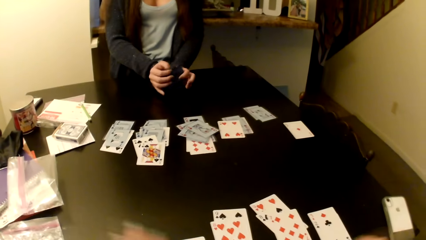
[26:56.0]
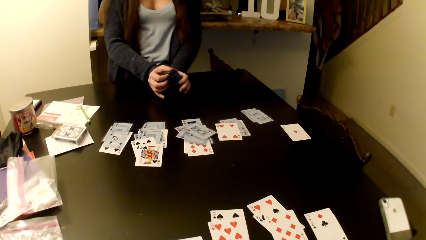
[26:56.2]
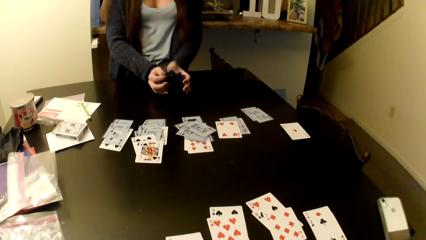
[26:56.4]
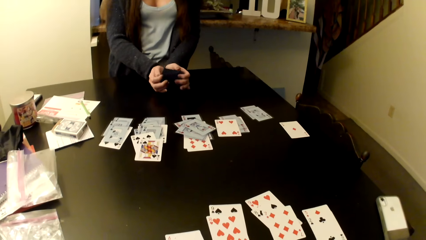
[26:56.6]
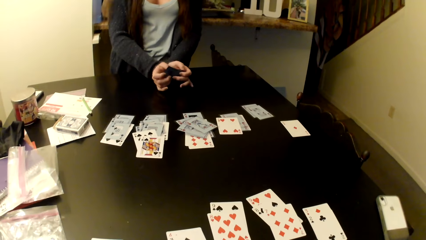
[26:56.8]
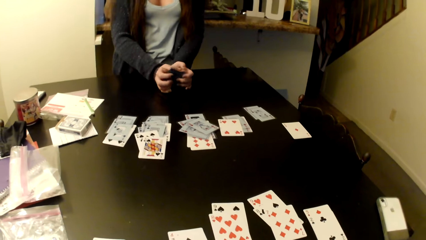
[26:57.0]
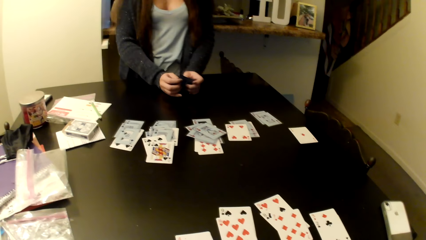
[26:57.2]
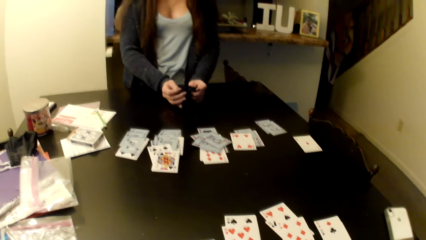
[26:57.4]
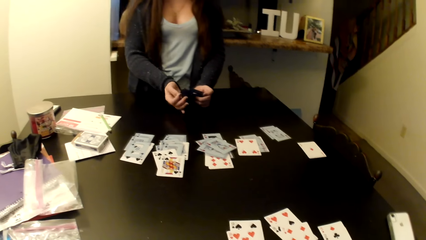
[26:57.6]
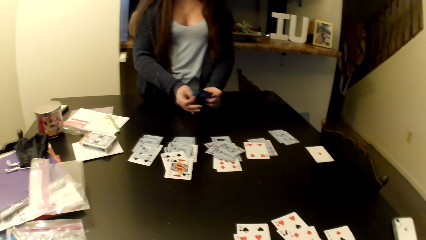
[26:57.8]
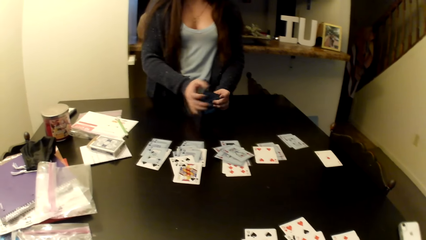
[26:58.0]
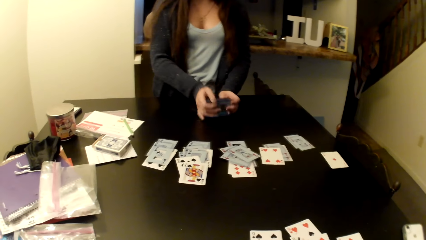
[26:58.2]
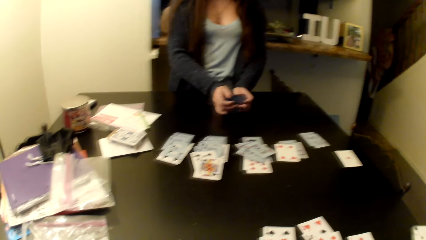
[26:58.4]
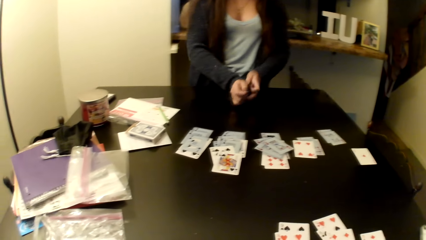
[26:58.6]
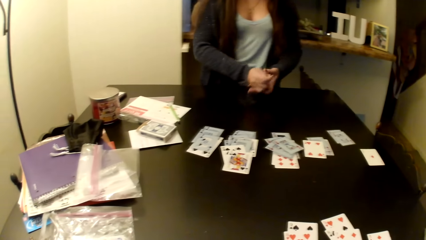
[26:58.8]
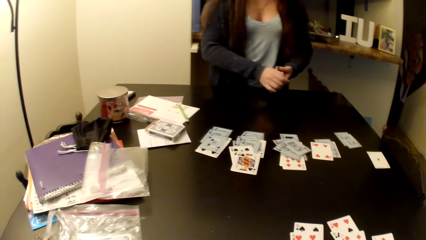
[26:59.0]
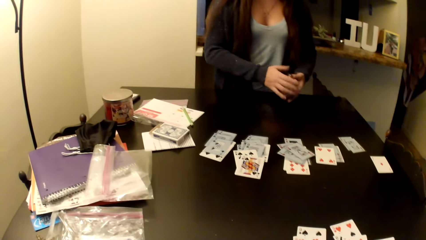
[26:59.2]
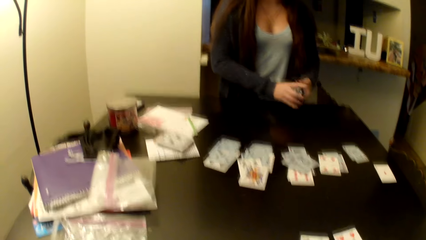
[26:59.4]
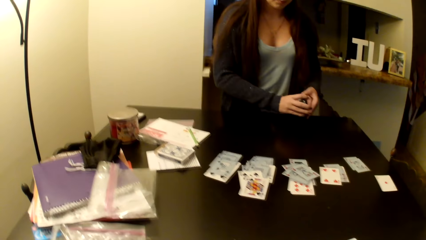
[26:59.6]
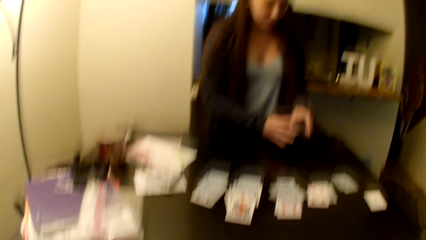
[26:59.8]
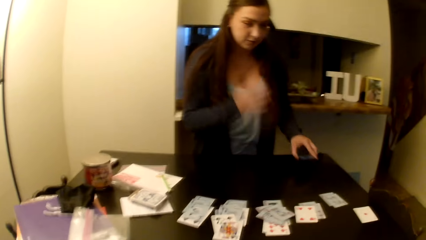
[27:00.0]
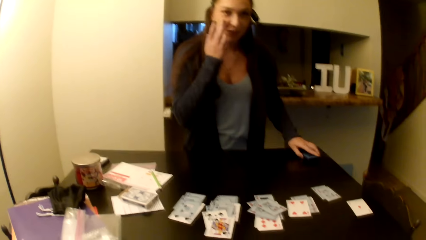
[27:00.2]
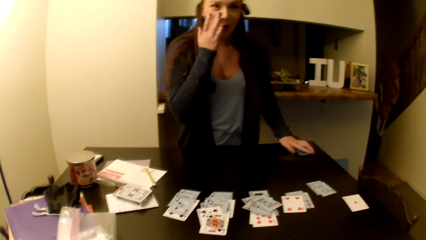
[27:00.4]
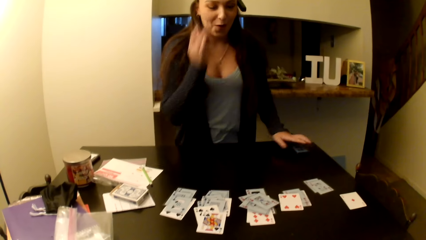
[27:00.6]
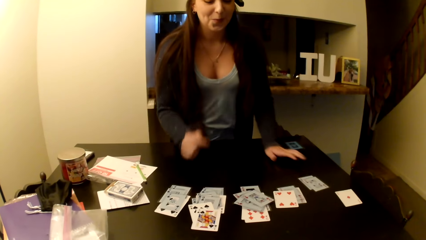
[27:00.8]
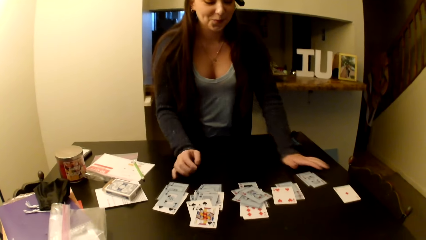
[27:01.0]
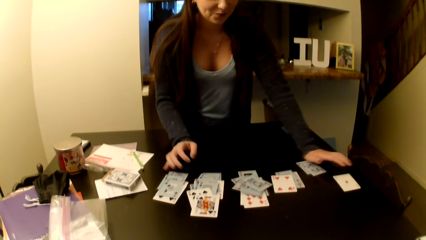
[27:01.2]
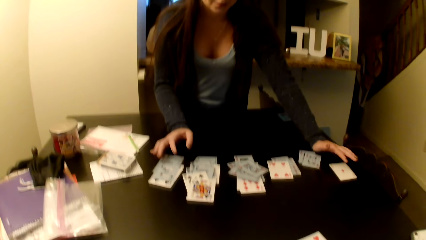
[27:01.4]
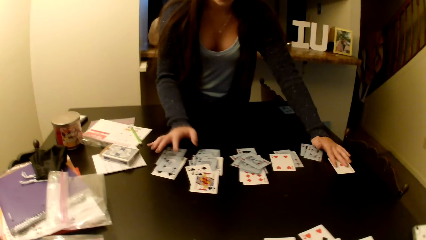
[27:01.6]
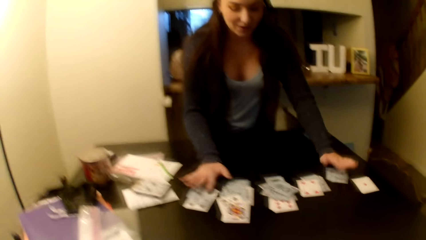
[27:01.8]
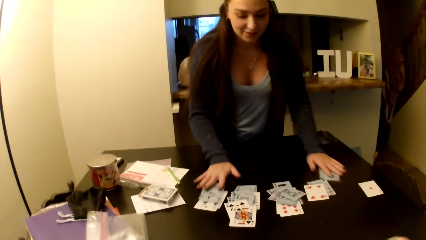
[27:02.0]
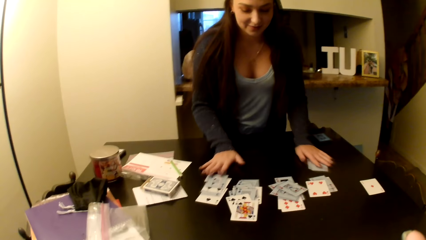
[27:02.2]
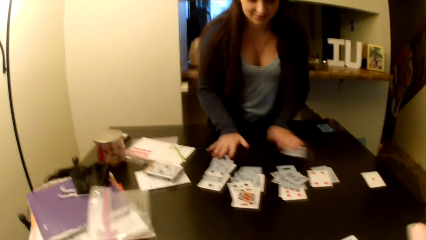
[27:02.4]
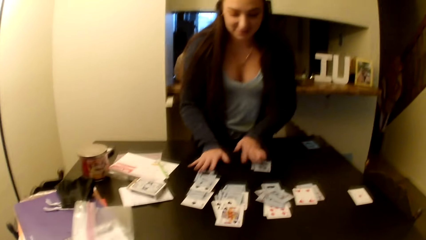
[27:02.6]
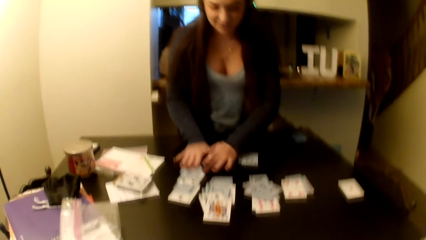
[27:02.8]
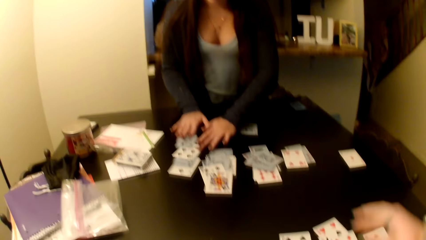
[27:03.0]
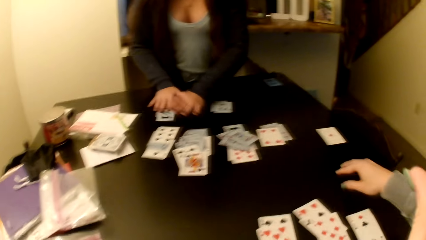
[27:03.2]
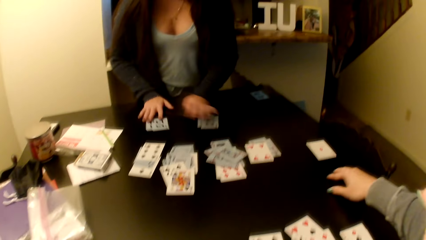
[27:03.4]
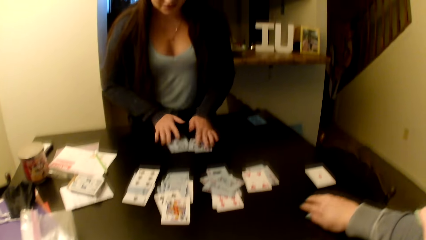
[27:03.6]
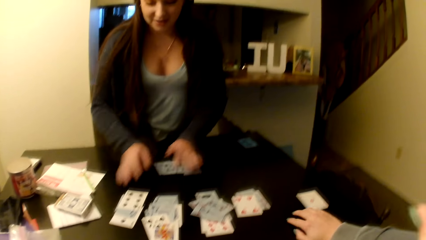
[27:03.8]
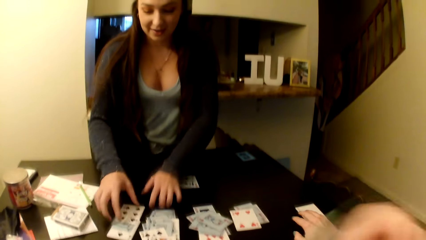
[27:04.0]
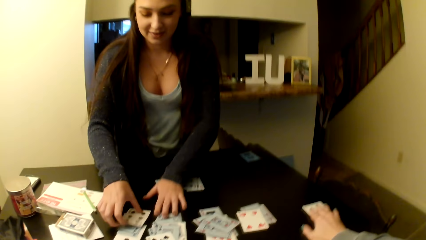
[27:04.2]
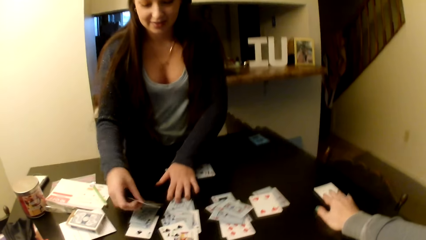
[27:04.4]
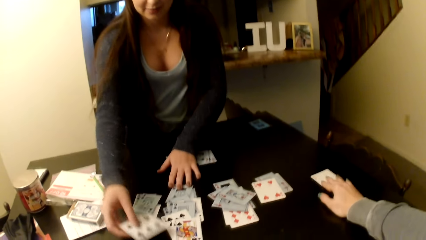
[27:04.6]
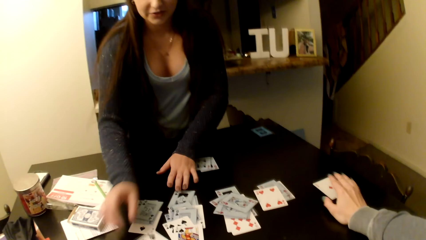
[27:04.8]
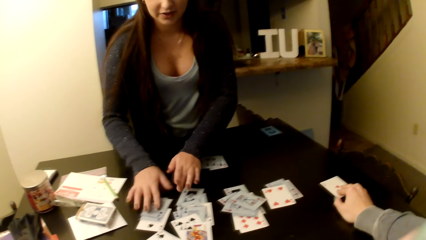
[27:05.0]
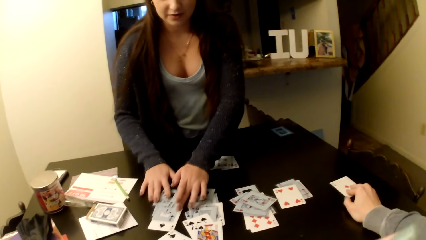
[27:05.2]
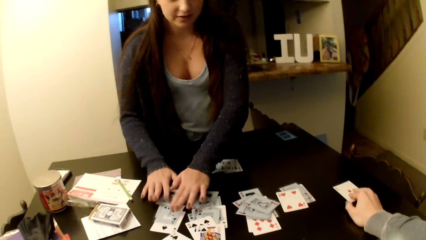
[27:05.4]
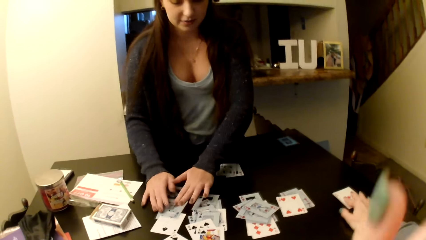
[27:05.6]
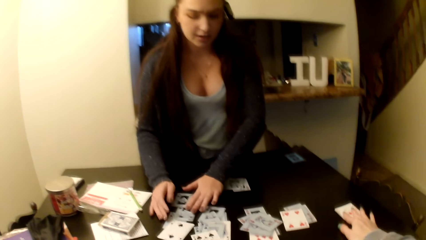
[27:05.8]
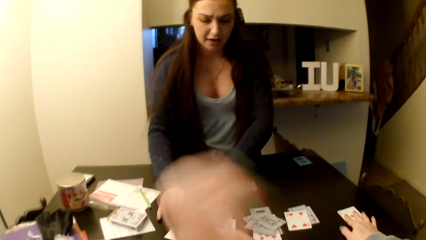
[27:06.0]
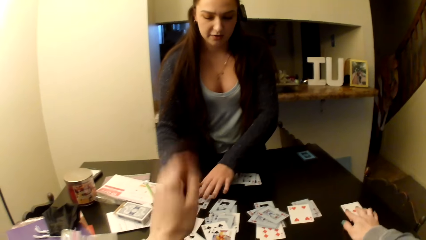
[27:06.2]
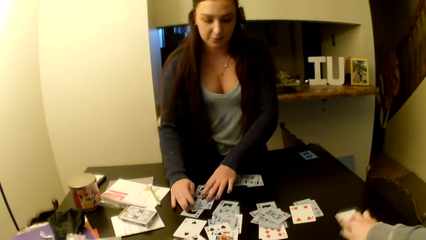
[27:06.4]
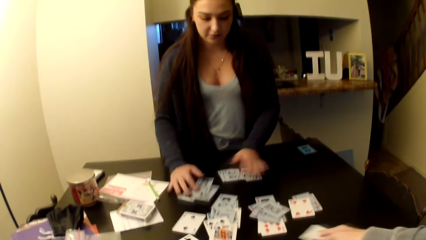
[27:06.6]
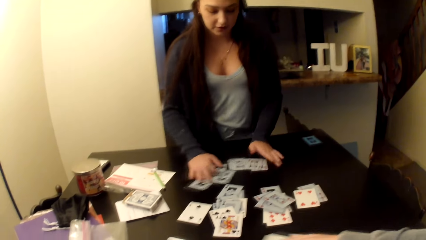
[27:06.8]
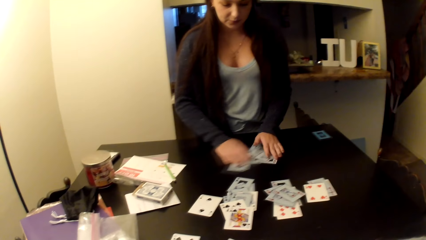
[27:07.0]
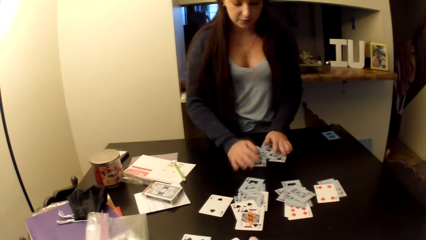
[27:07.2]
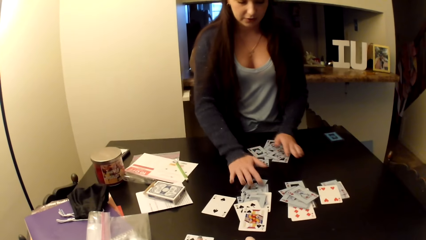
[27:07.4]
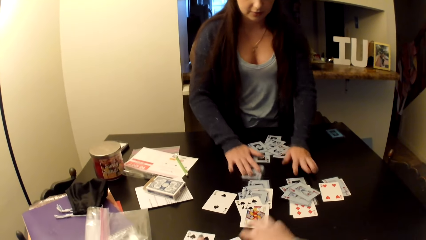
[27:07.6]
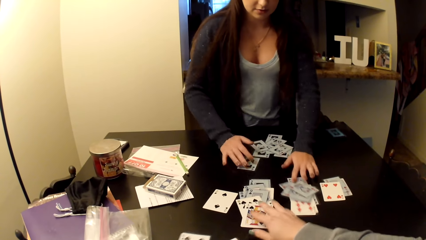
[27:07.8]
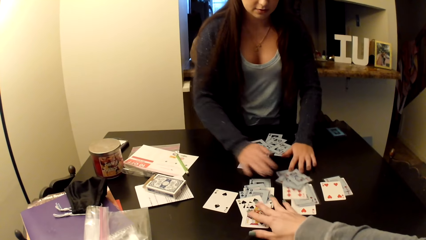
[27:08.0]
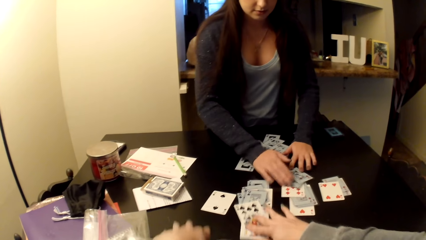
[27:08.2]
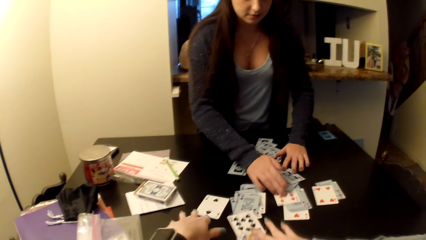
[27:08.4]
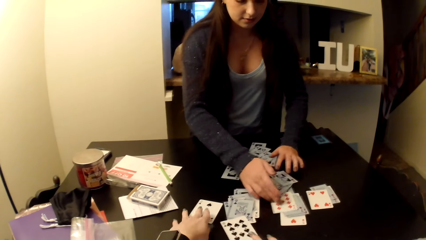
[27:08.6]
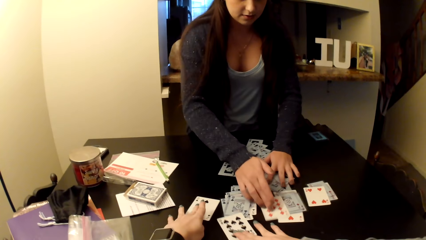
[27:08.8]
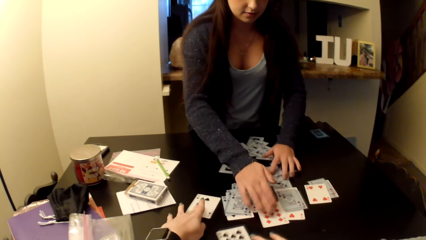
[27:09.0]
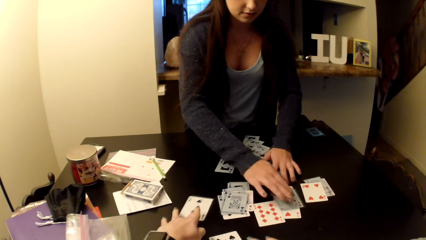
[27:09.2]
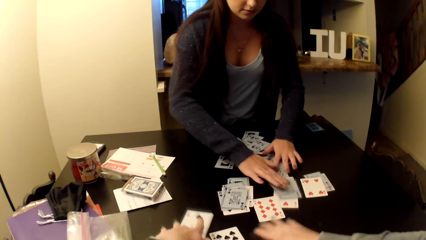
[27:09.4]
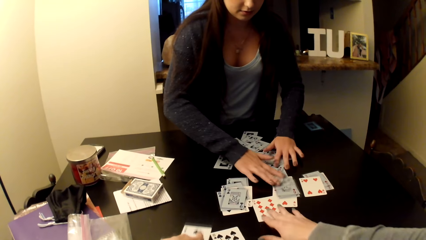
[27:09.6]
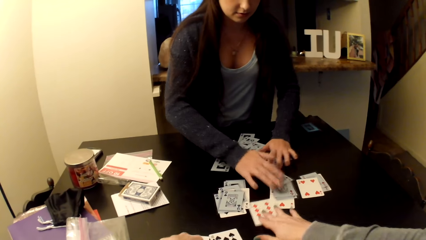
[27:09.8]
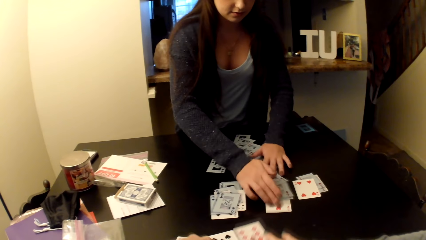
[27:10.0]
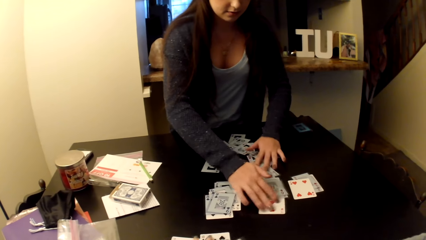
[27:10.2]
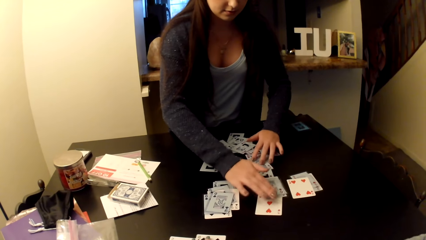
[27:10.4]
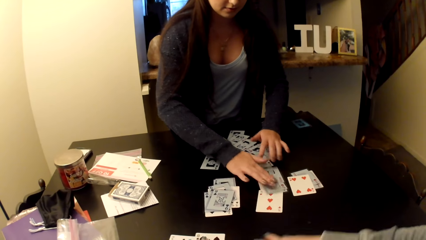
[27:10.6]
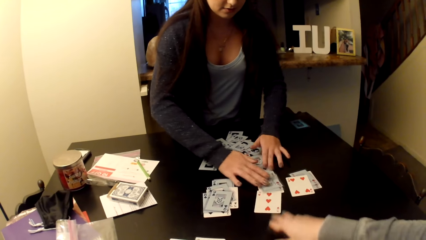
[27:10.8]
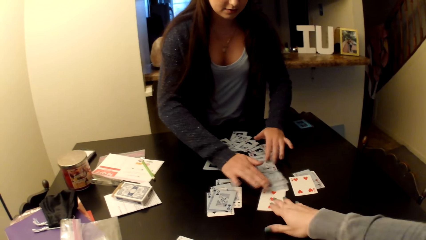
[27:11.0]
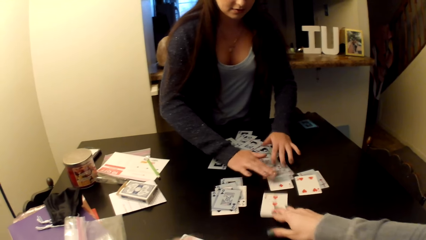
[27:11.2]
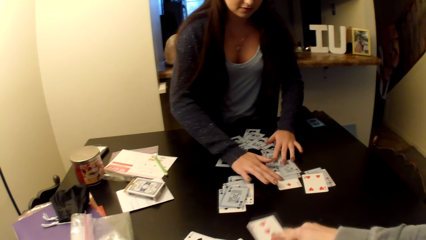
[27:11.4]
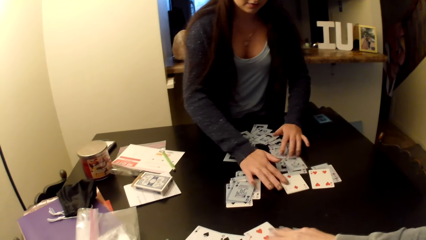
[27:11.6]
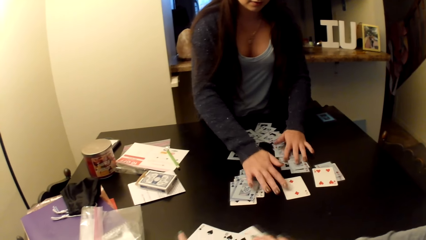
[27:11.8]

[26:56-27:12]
A woman places cards on the table and arranges the cards on the table. The camera wearer arranges the cards on the table.
